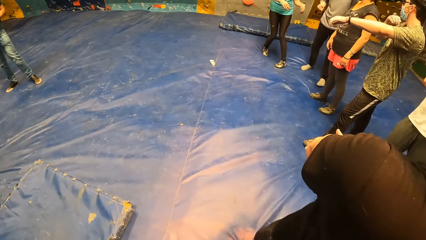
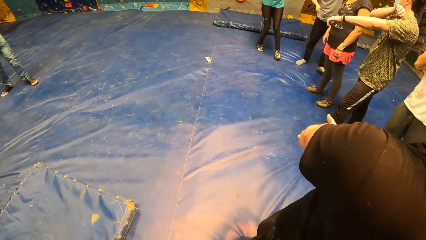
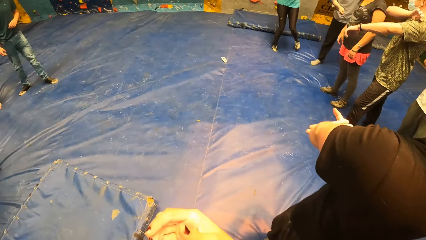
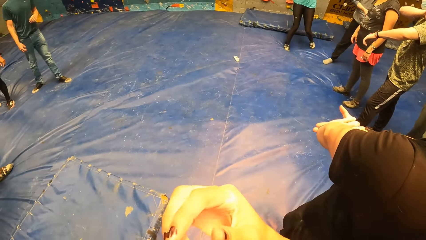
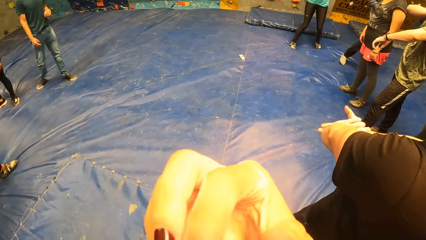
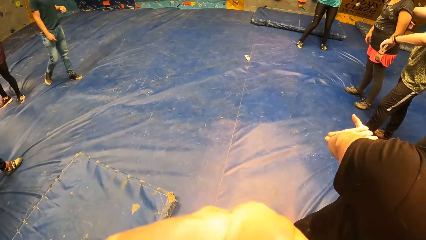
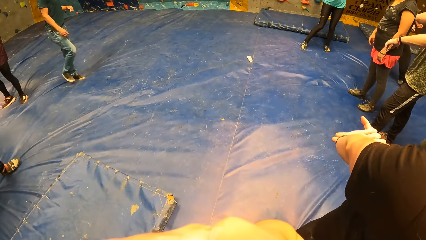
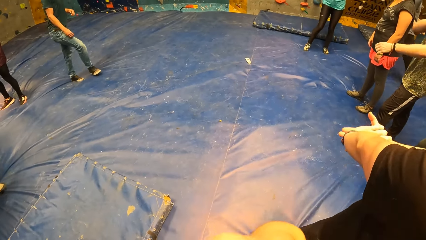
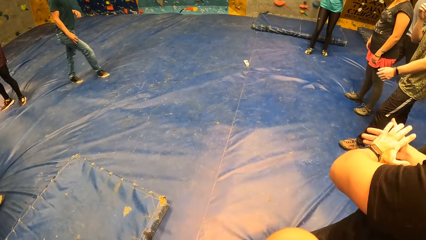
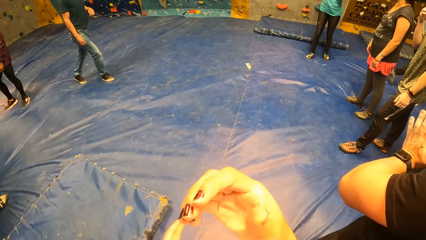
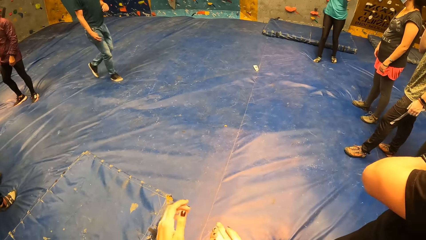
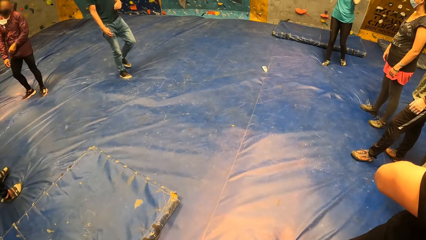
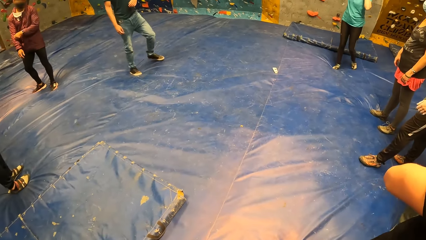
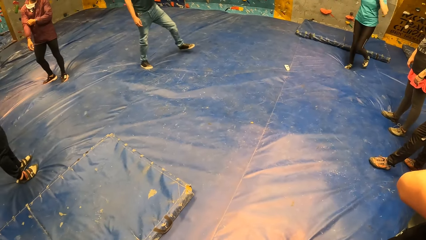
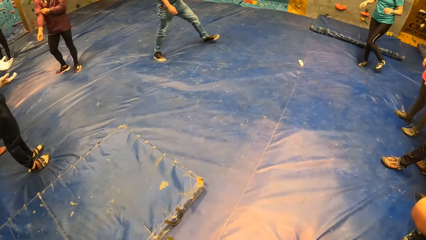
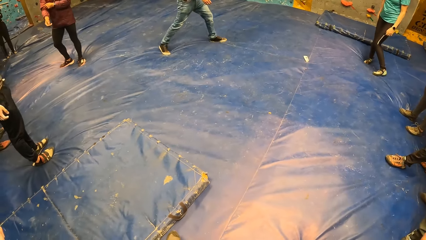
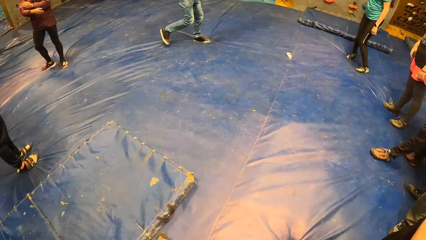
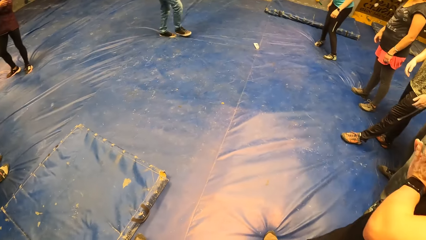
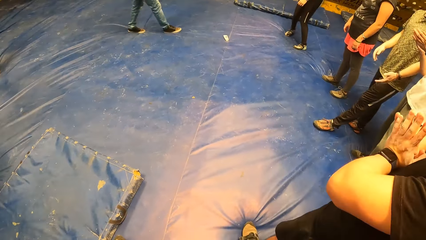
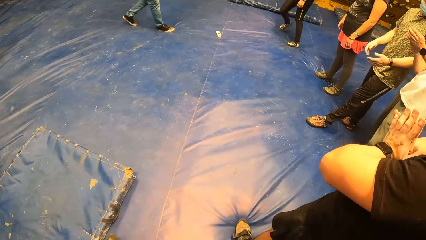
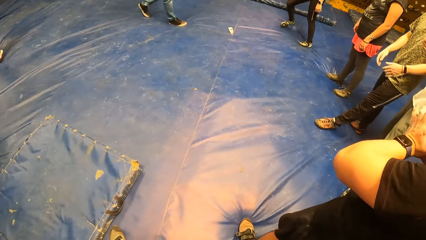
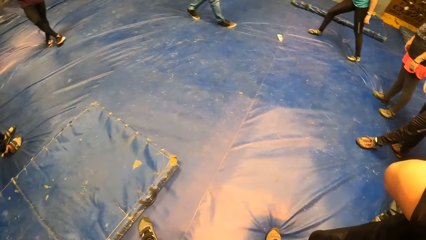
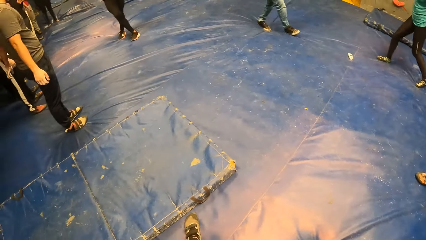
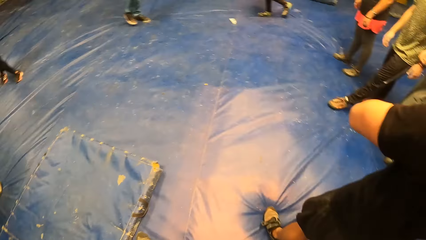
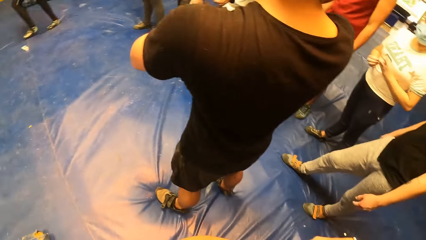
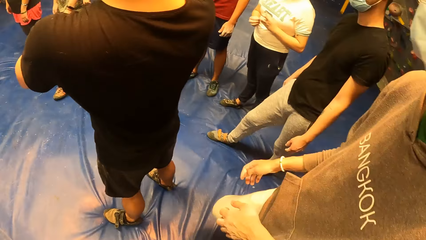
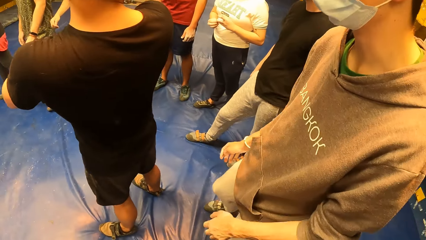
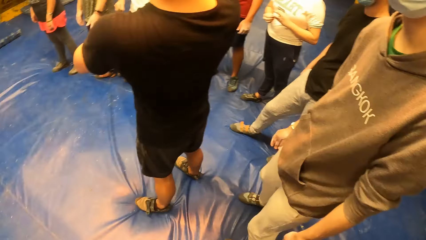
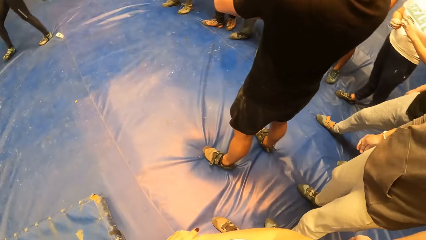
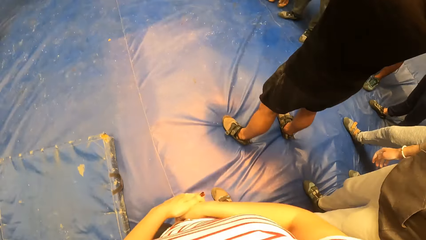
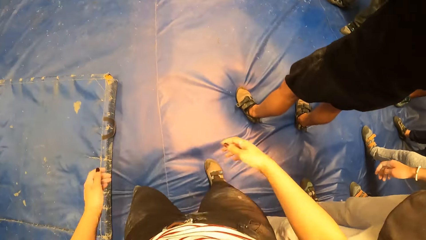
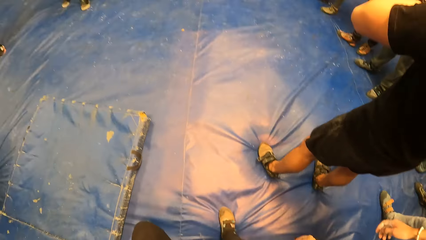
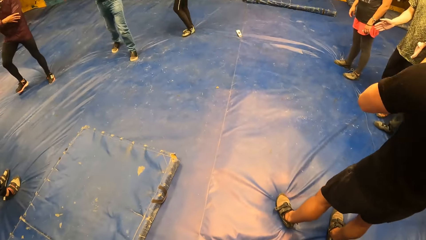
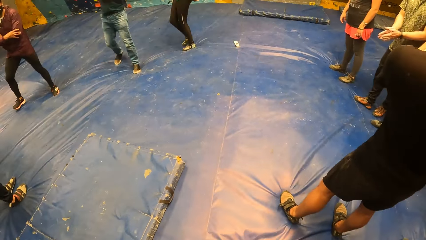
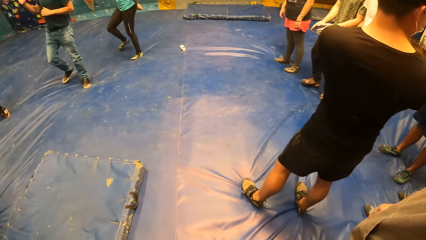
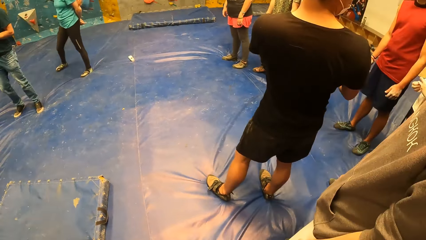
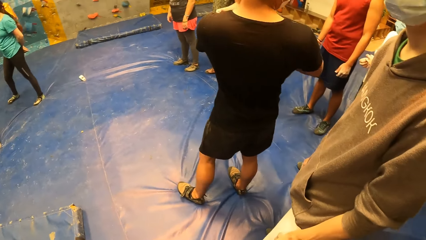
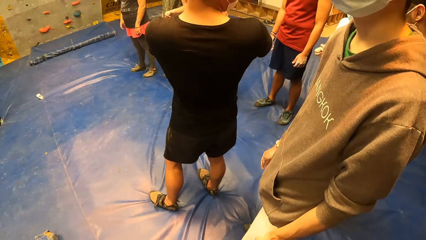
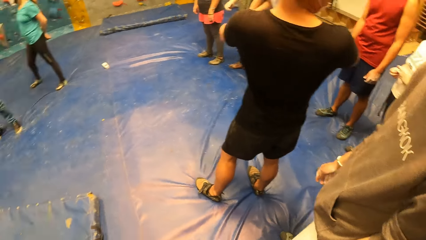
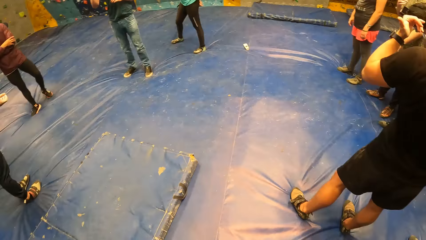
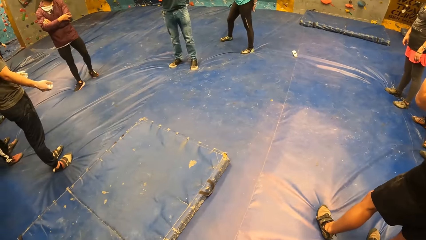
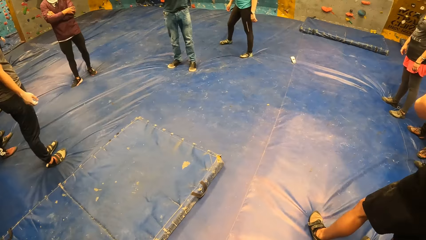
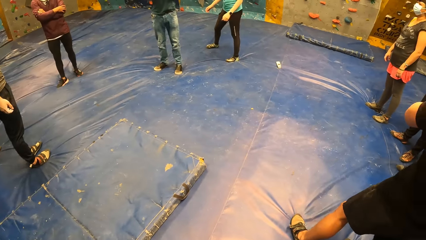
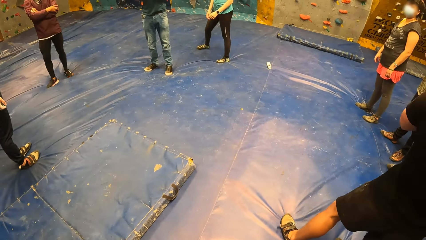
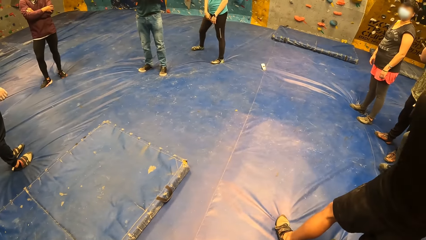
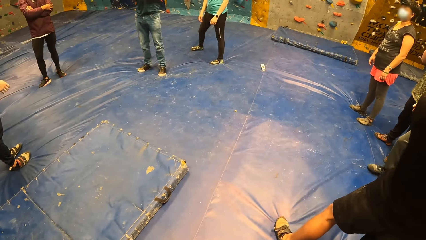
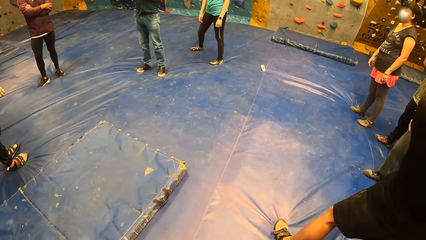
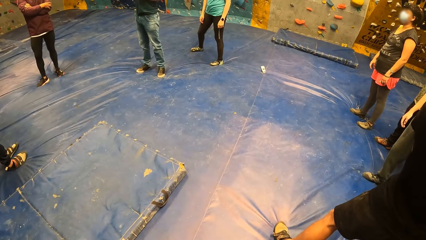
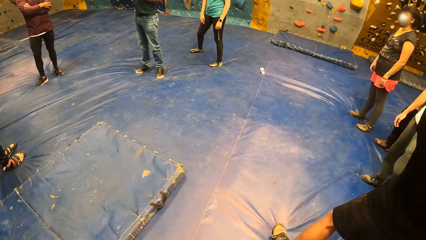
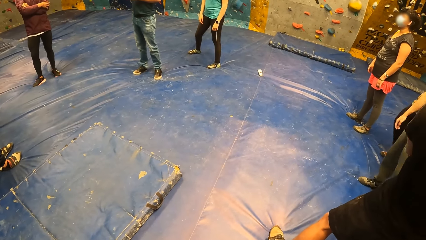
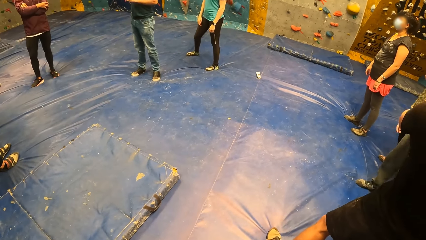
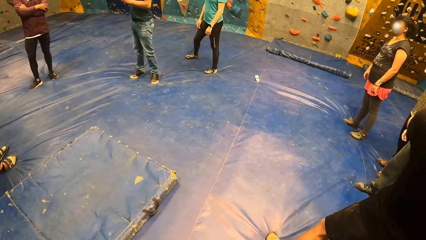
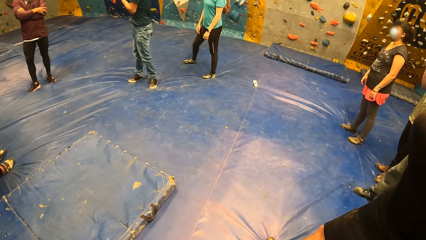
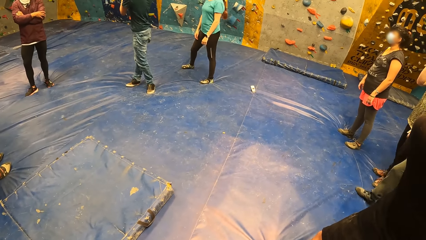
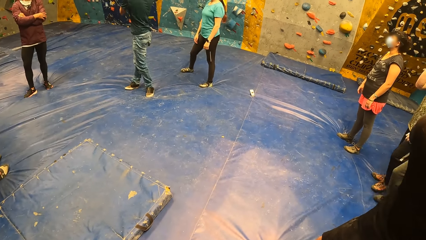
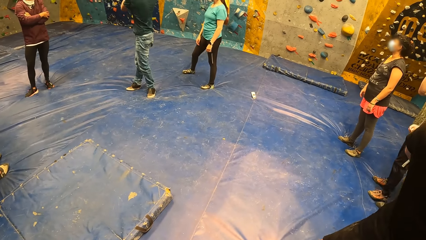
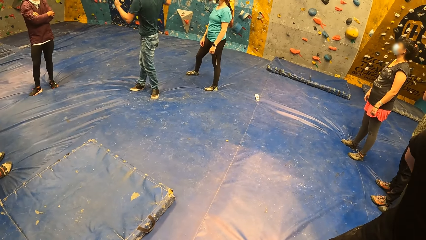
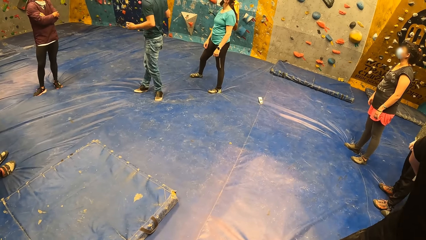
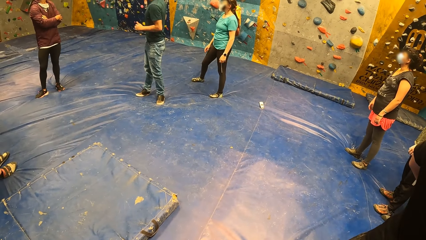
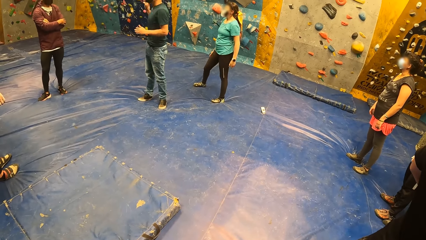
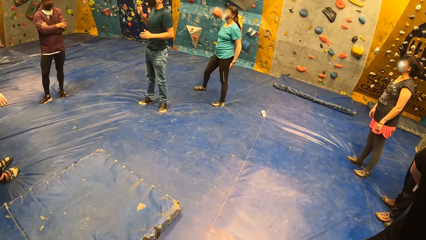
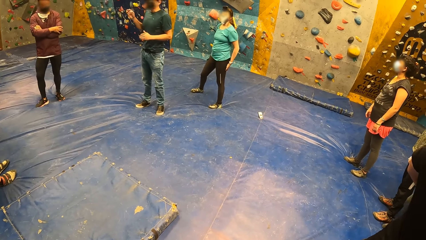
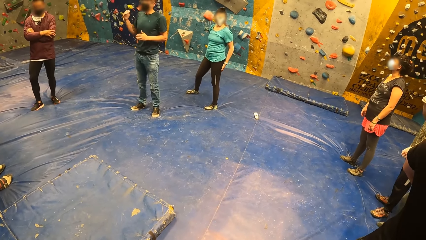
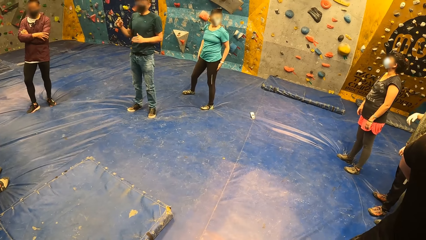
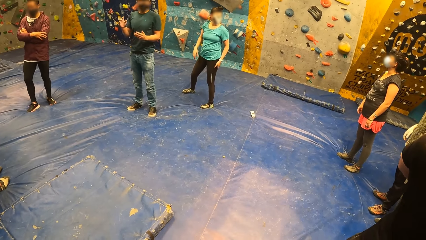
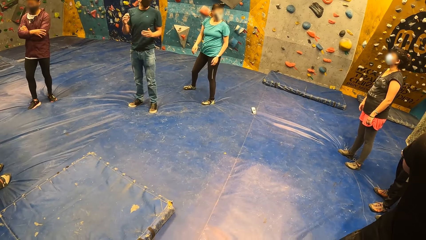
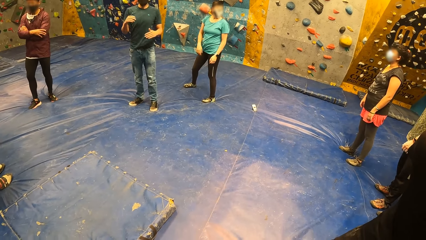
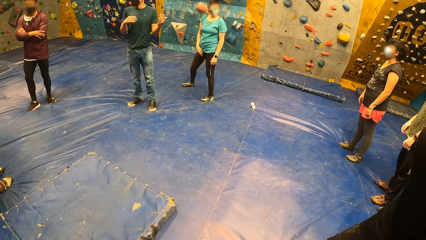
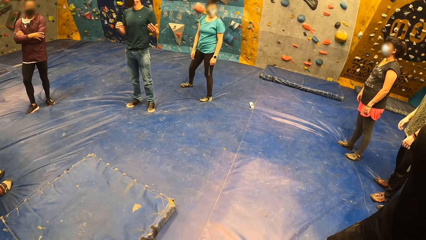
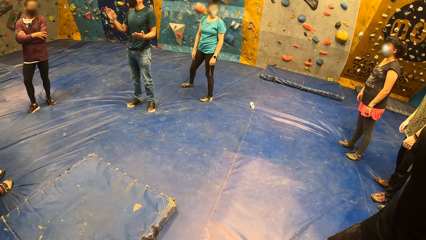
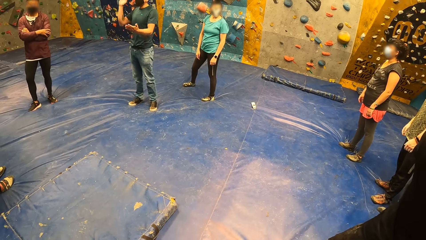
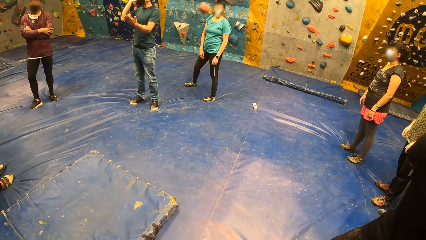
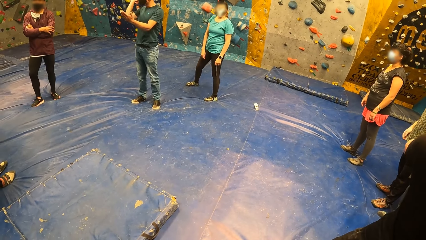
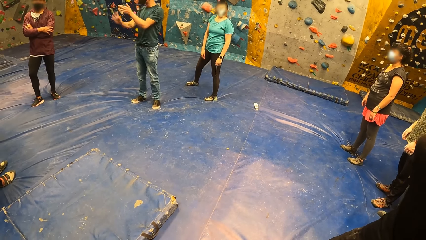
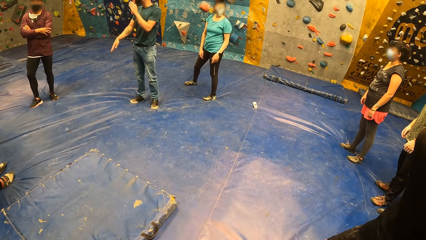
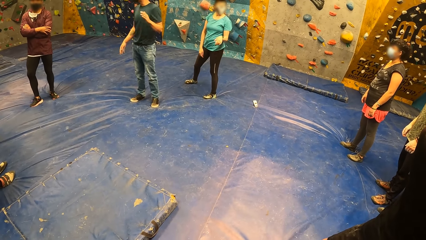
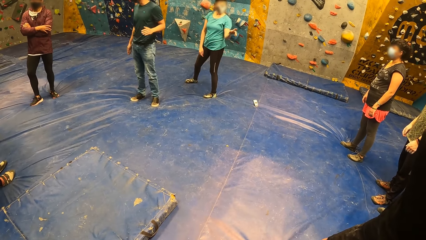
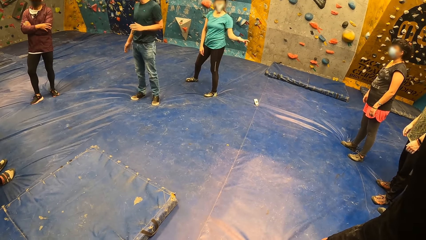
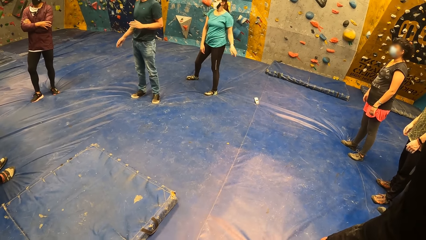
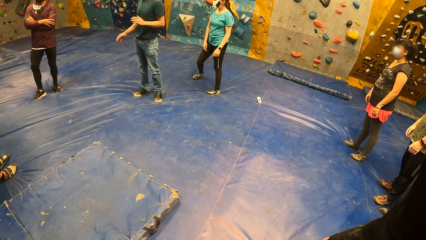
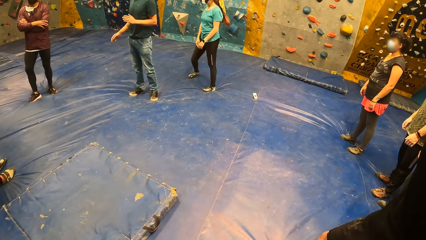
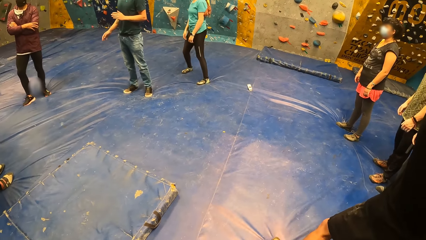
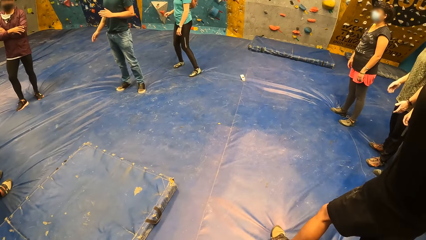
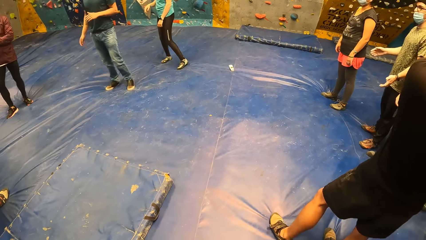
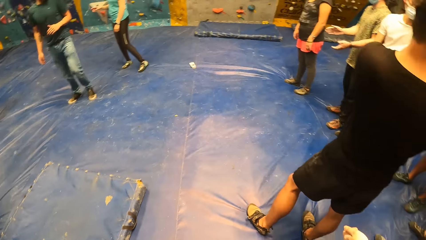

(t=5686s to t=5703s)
The camera wearer looks around the indoor playground. They touch something. They look around the indoor playground. They converse with a man. They look around the indoor playground.
